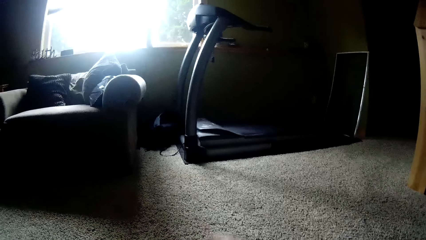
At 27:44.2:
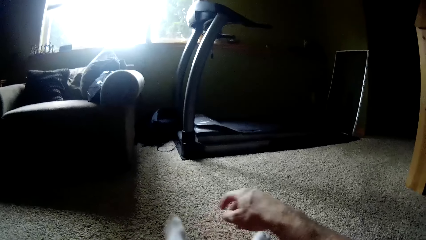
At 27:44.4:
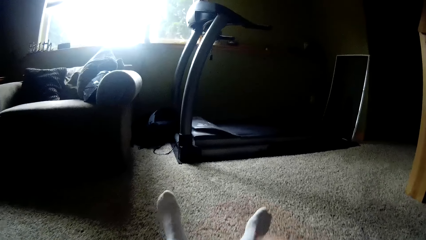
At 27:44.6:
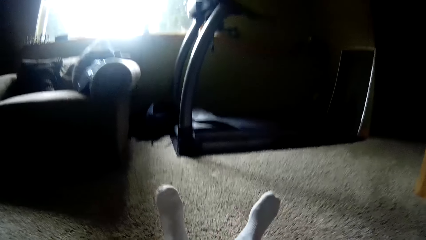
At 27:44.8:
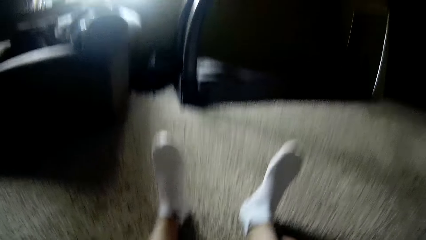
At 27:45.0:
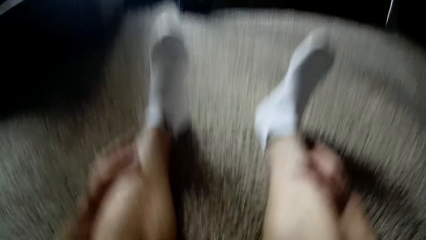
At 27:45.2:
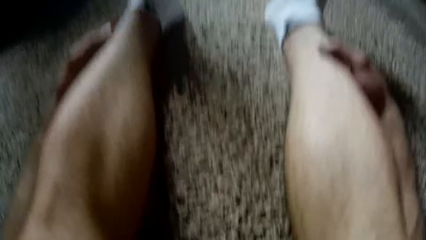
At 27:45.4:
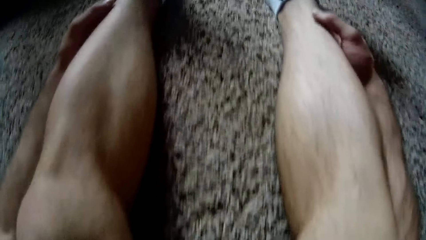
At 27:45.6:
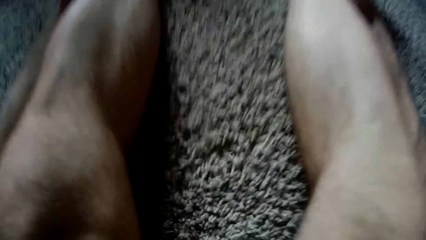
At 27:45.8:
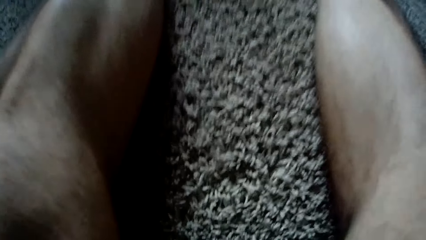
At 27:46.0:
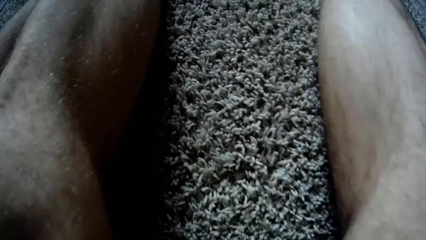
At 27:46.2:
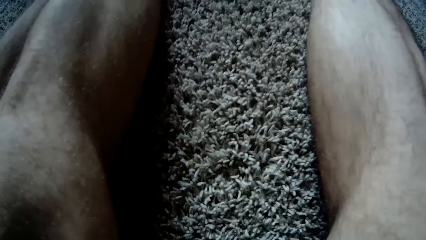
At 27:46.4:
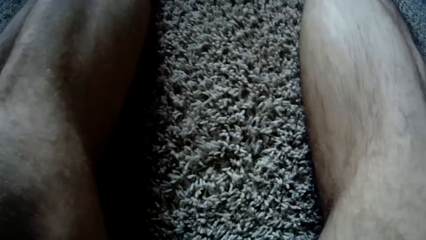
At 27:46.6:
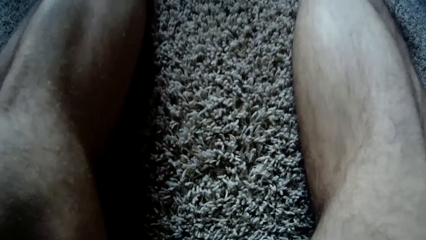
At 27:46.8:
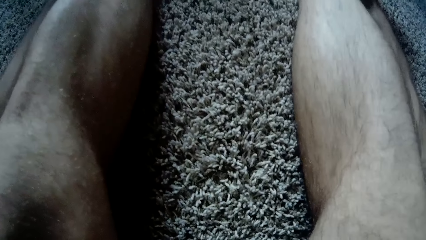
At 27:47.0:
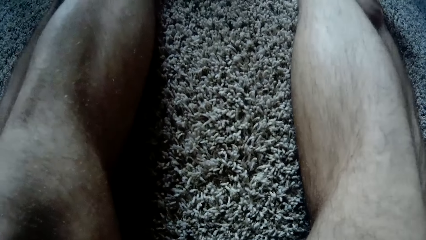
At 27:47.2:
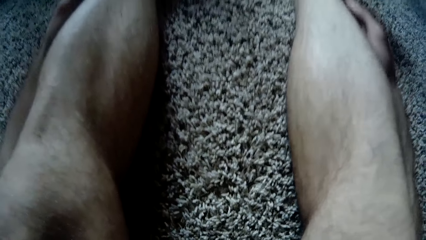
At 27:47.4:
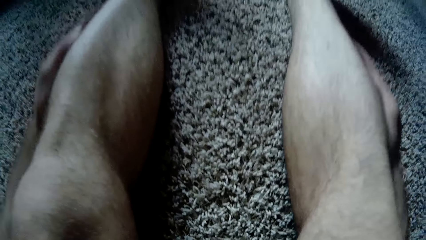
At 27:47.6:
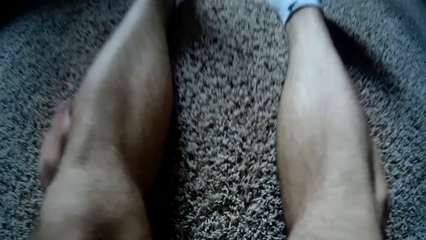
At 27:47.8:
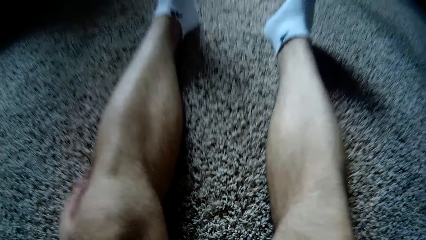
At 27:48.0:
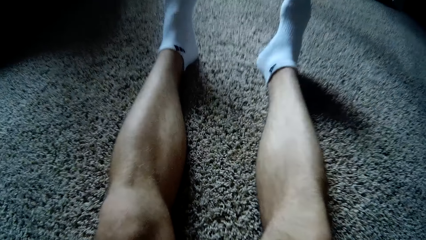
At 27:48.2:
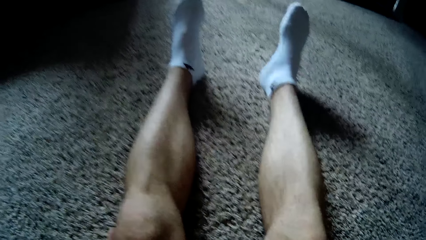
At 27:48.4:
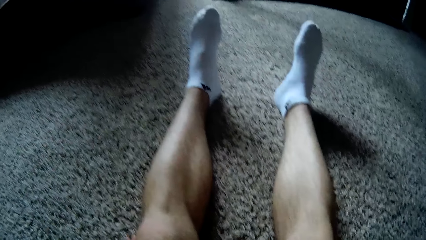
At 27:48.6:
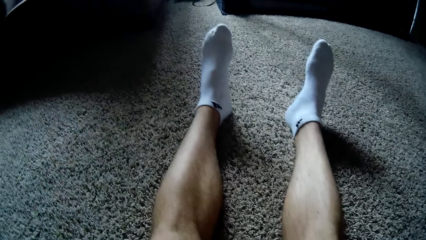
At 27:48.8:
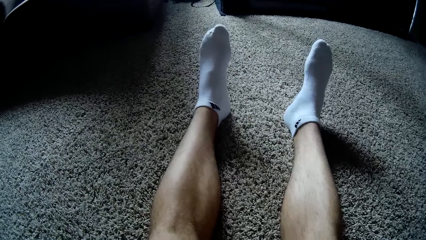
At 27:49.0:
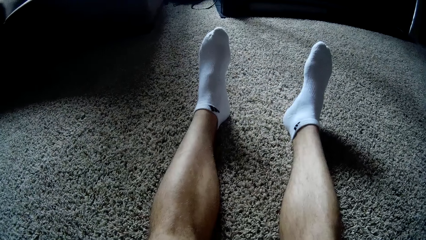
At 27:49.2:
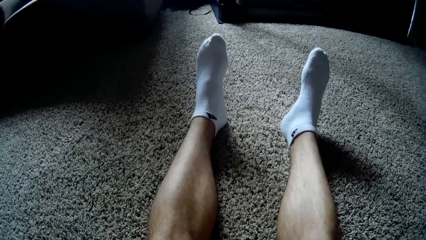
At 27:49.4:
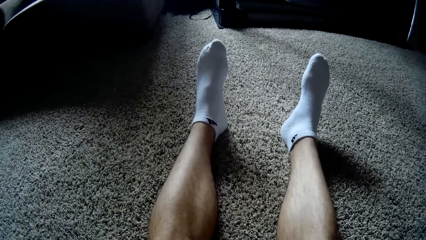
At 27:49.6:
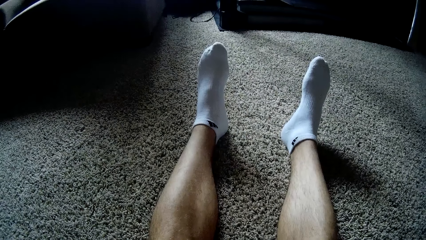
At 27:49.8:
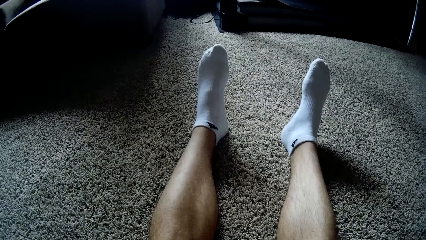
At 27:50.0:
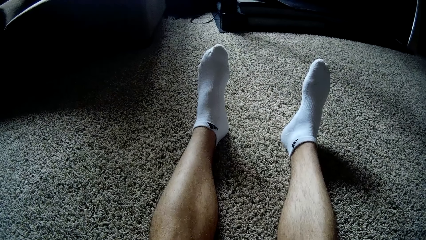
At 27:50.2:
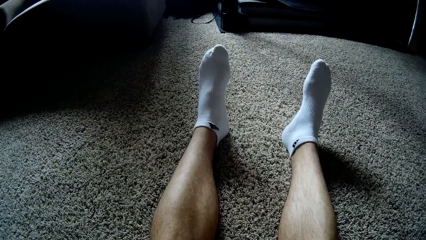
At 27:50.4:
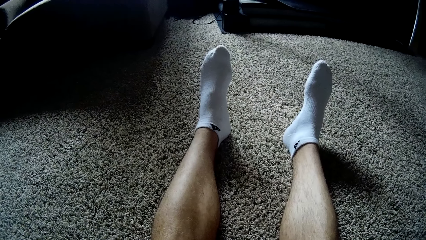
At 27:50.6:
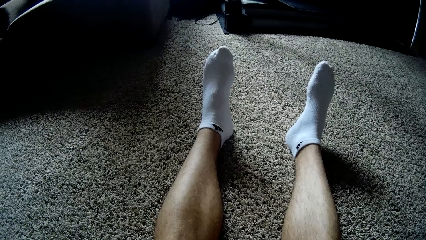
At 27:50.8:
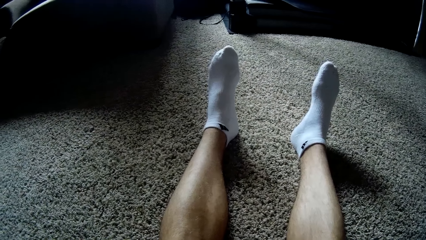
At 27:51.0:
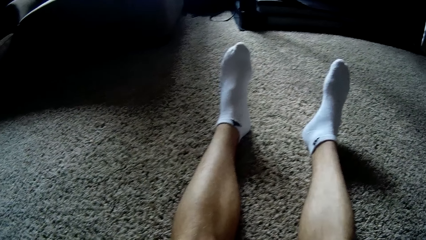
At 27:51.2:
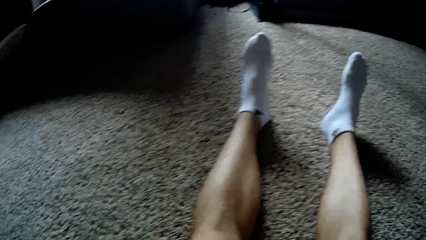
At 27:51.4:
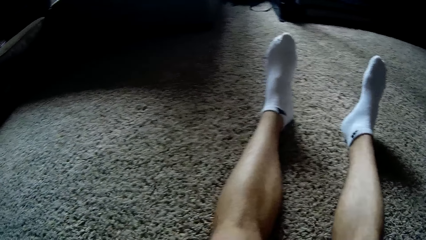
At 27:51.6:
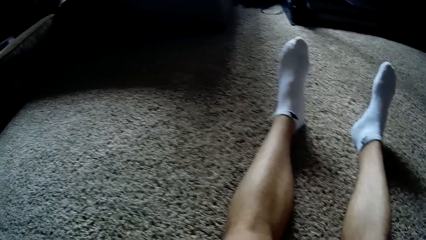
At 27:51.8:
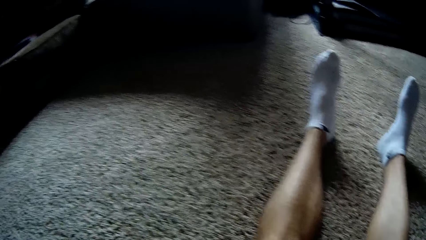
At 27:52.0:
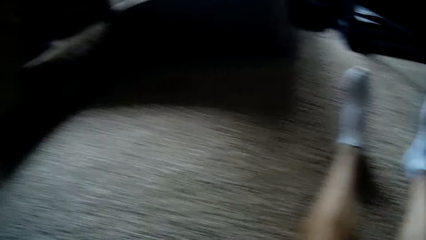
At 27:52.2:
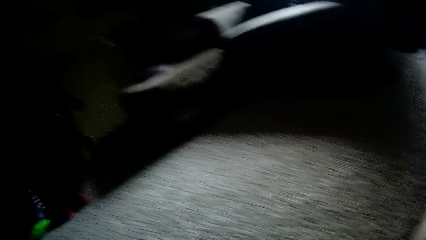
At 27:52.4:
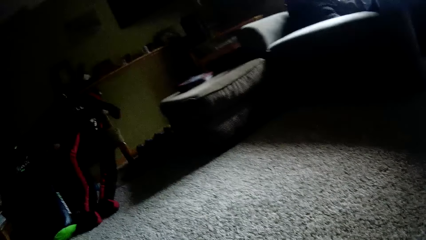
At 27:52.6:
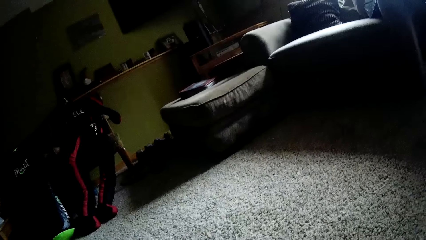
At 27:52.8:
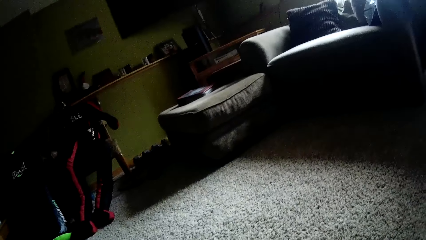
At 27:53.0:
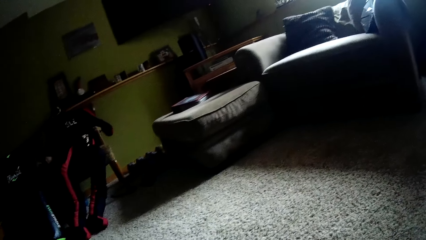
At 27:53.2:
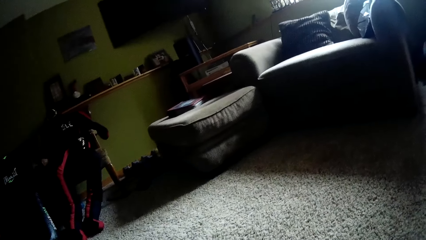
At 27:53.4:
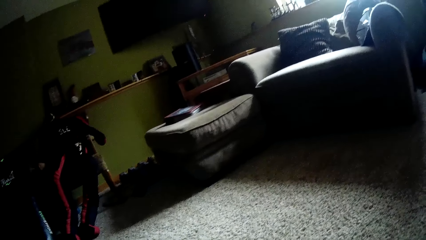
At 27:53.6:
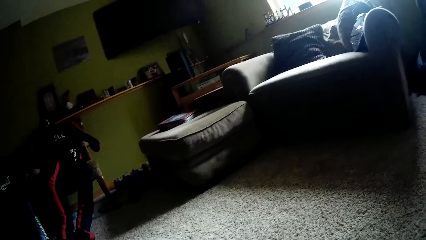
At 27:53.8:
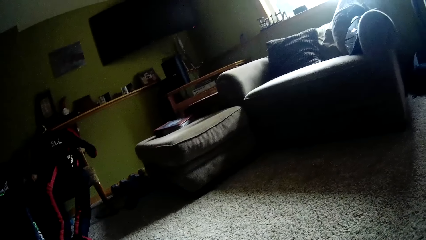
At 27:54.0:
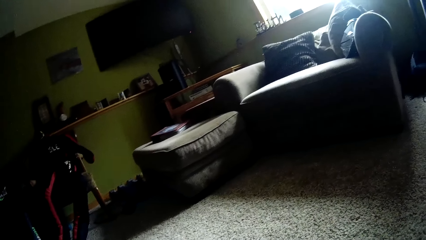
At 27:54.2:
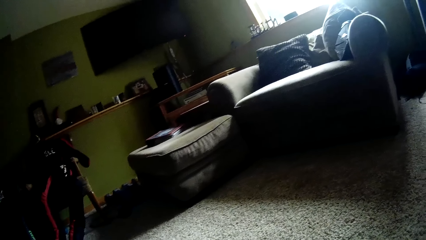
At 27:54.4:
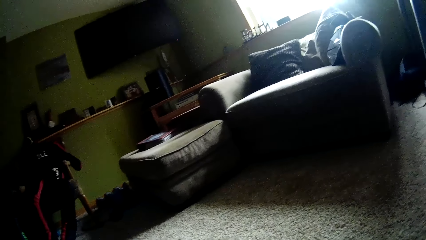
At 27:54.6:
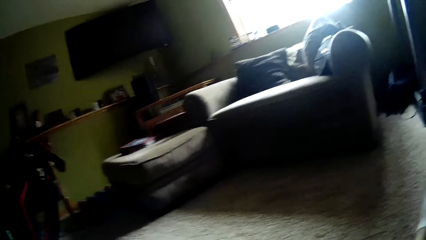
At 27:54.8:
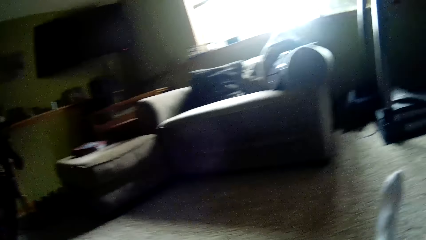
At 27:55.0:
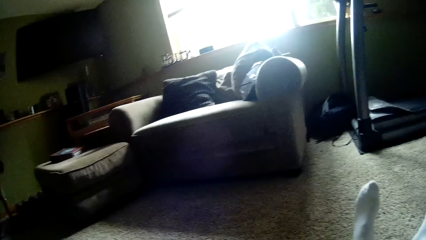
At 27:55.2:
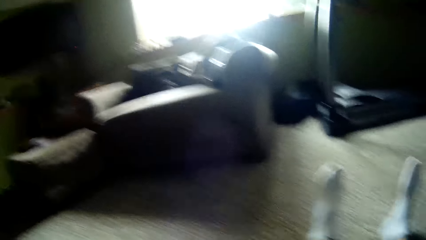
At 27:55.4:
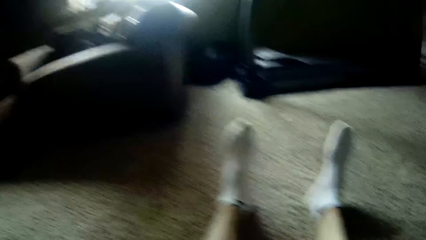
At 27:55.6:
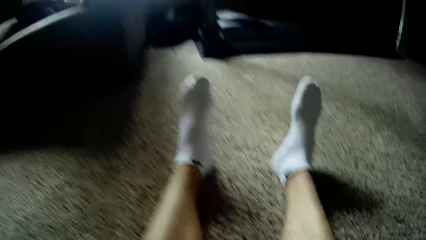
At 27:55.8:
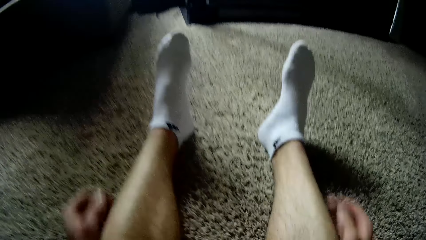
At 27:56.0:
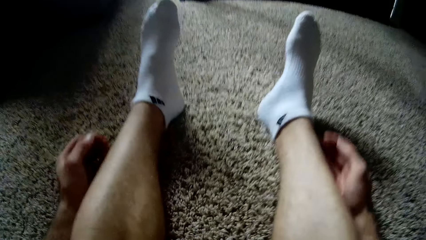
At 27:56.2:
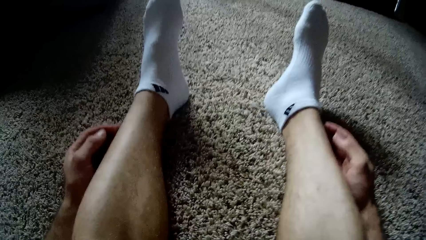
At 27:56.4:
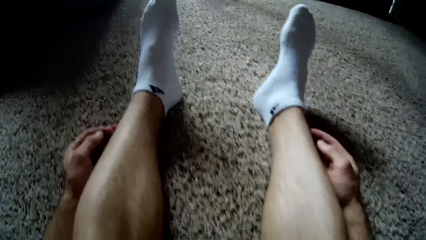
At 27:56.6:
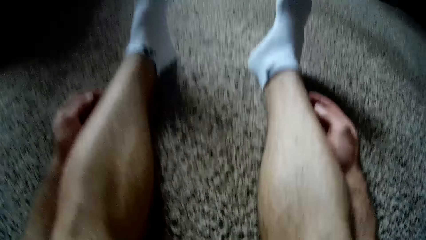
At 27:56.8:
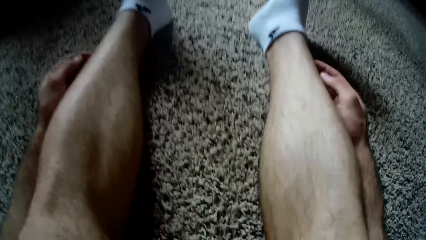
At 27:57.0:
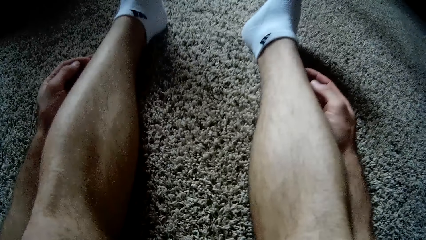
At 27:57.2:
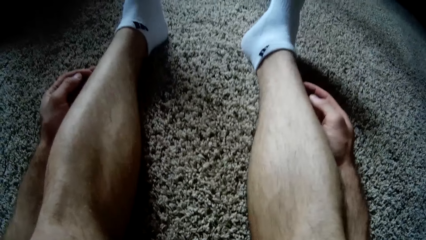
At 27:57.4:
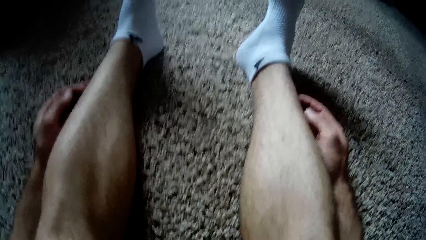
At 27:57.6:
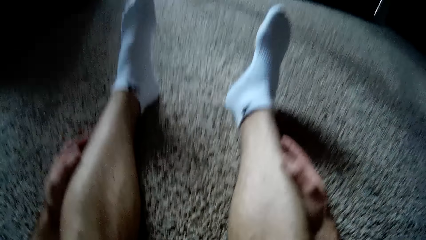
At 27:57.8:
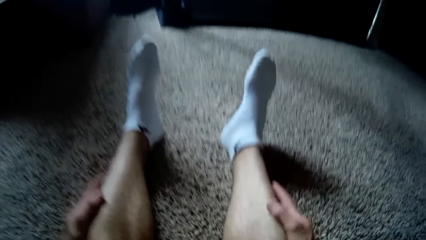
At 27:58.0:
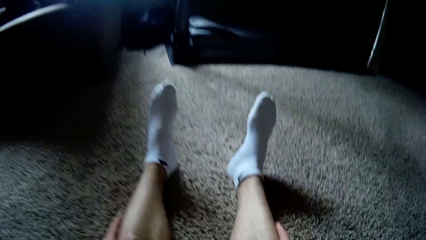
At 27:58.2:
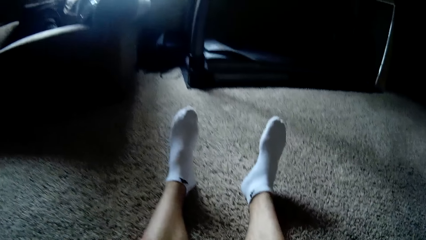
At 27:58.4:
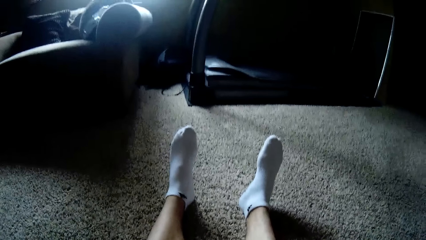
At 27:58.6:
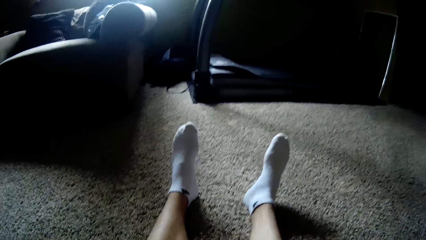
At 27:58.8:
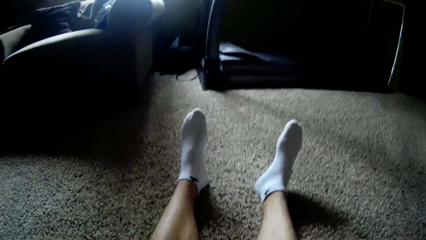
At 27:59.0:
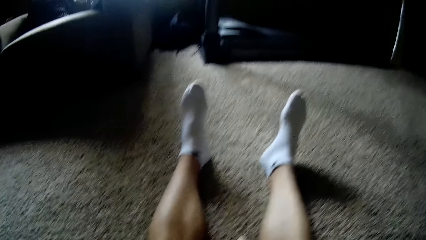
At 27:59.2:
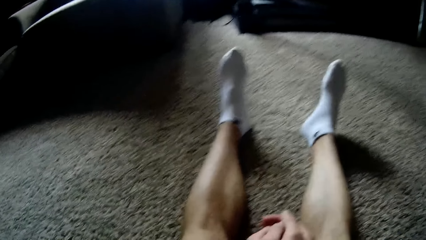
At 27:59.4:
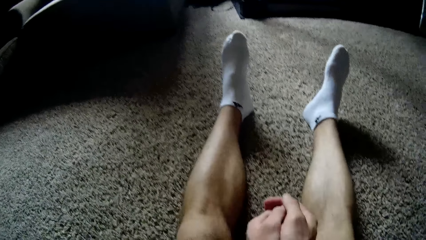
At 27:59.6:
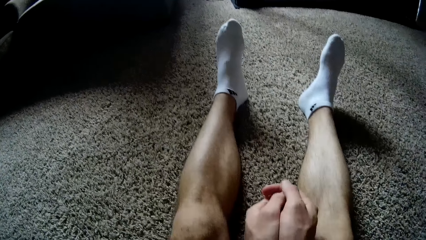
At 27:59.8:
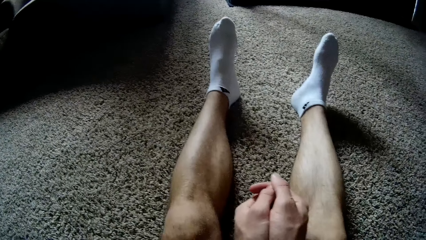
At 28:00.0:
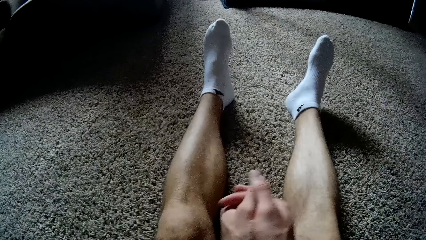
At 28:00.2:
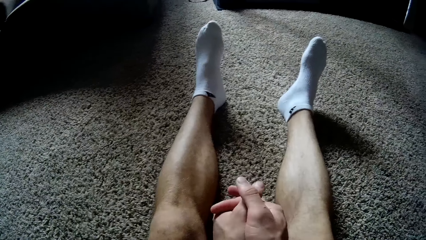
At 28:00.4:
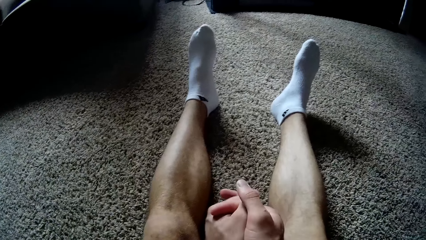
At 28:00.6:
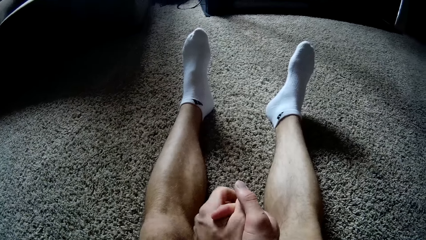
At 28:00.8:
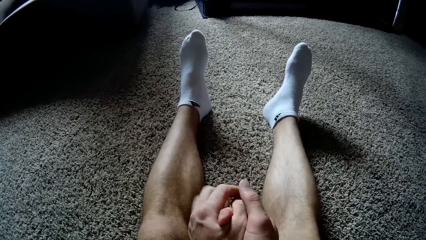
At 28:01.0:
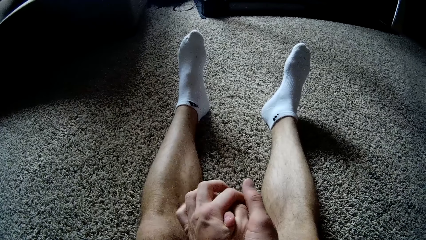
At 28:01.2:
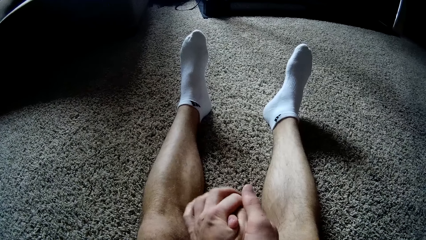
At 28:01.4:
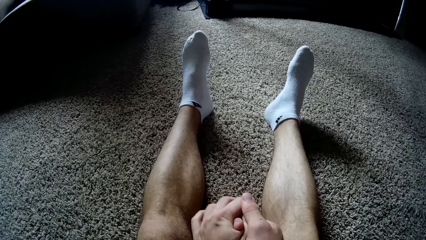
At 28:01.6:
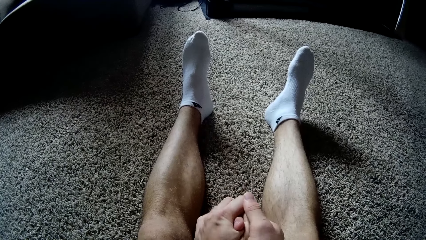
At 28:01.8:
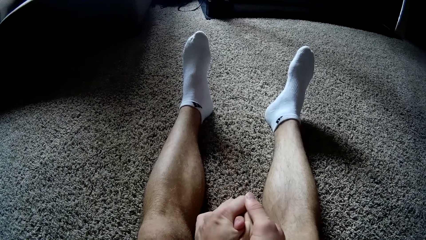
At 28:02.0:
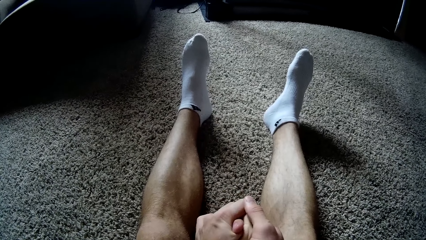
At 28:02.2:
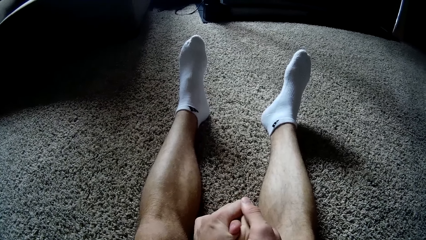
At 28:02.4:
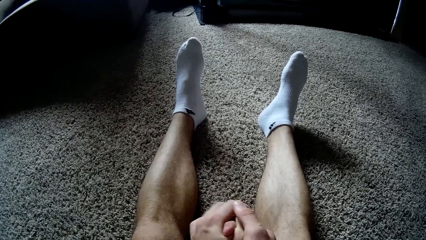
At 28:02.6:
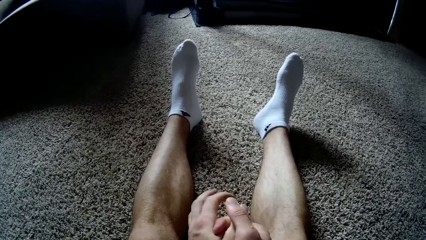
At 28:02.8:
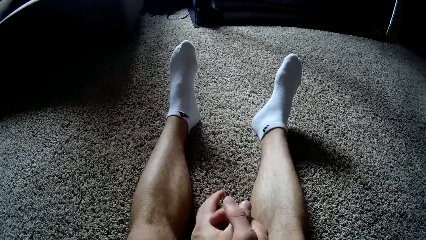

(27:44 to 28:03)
The camera wearer raises the right hand. They exercise both legs. They straighten the legs on the carpet. They hold both legs with both hands. They move the camera around. They move the camera around again. They turn to the side. They move the camera around. They touch both legs with both hands. They hold the legs with both hands. They move the camera around. They join both hands together. They rub the hands gently.
